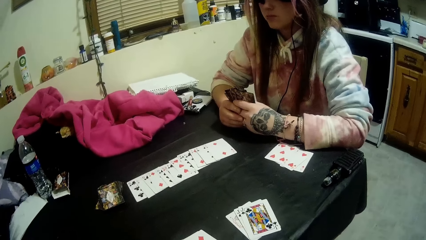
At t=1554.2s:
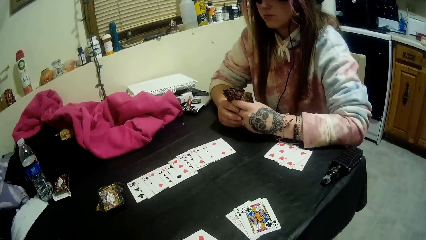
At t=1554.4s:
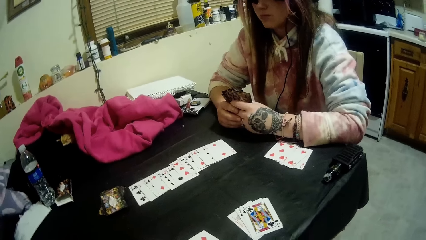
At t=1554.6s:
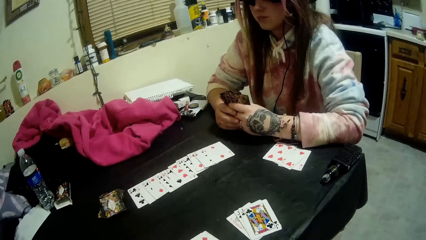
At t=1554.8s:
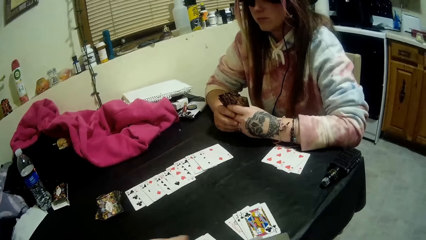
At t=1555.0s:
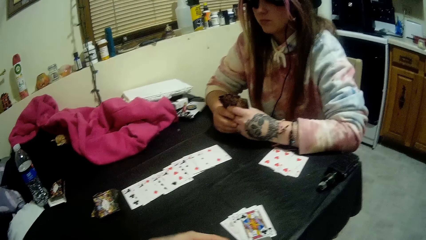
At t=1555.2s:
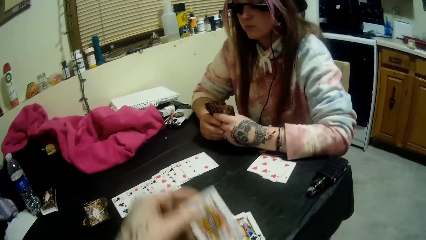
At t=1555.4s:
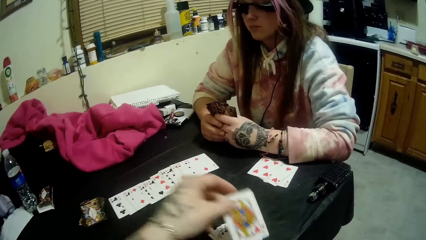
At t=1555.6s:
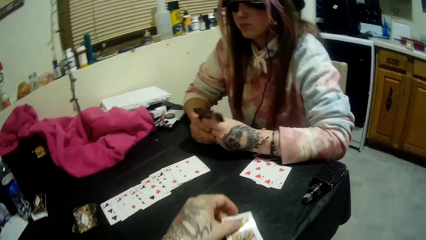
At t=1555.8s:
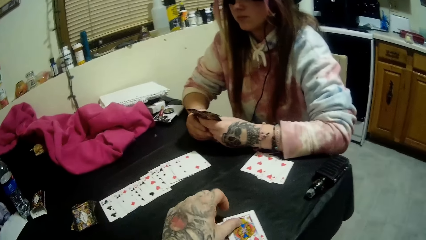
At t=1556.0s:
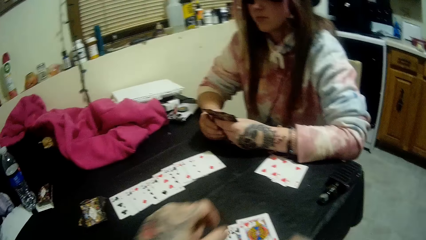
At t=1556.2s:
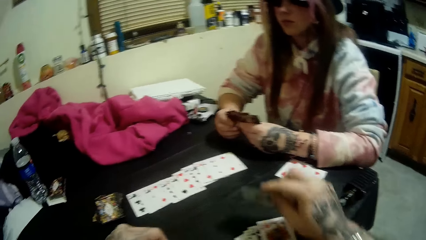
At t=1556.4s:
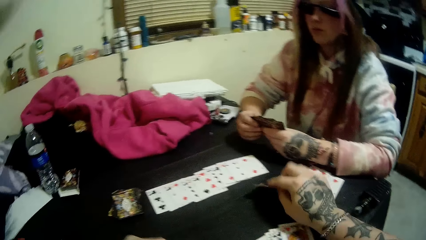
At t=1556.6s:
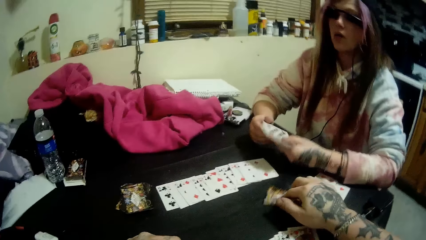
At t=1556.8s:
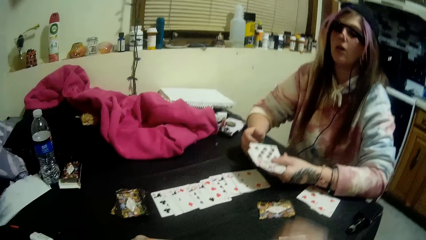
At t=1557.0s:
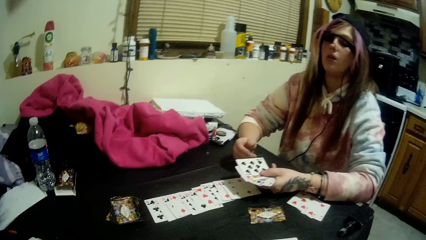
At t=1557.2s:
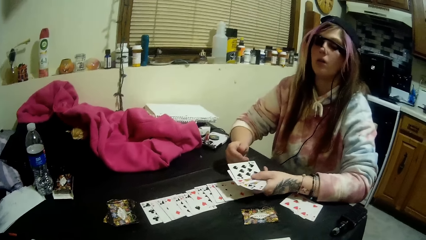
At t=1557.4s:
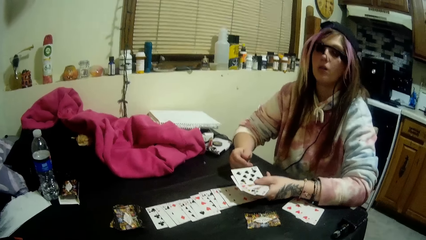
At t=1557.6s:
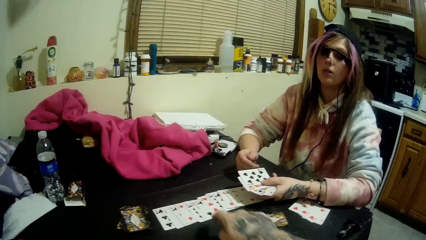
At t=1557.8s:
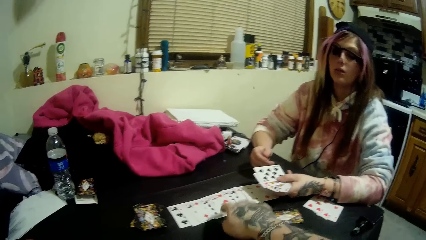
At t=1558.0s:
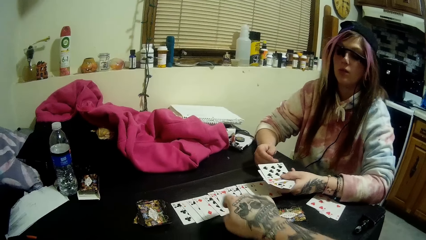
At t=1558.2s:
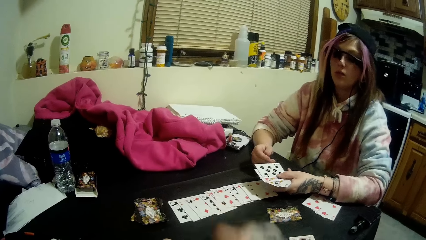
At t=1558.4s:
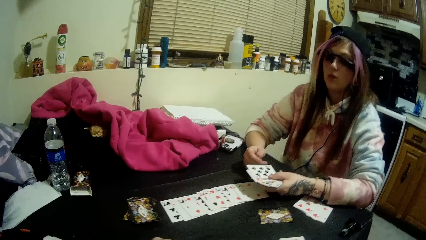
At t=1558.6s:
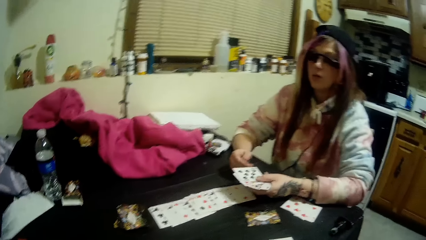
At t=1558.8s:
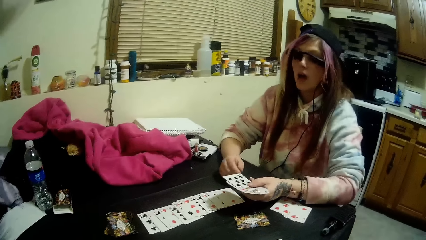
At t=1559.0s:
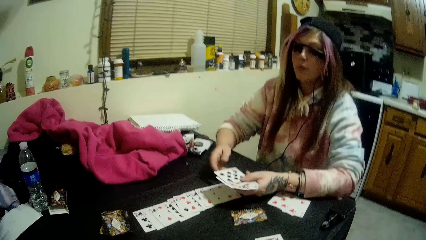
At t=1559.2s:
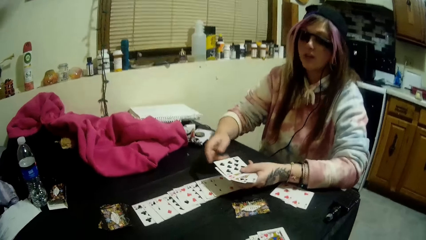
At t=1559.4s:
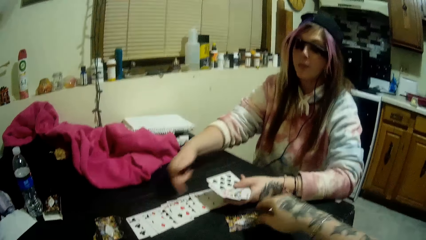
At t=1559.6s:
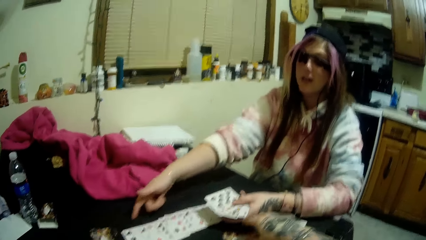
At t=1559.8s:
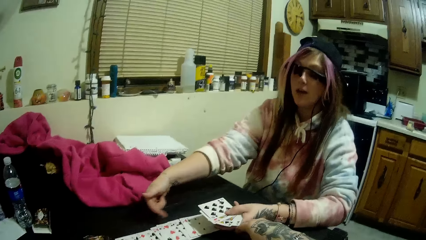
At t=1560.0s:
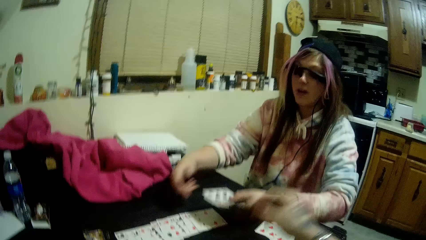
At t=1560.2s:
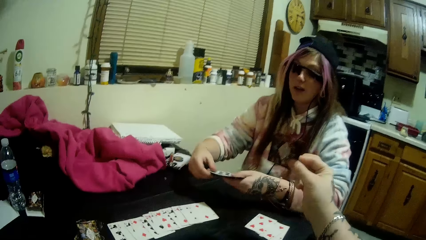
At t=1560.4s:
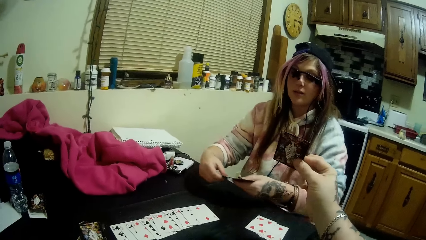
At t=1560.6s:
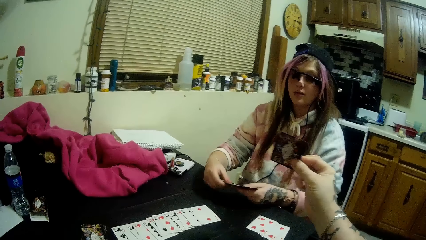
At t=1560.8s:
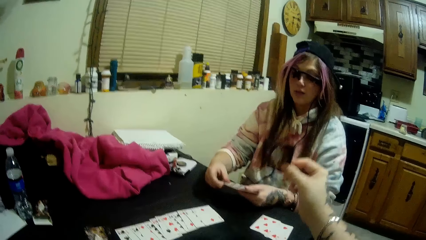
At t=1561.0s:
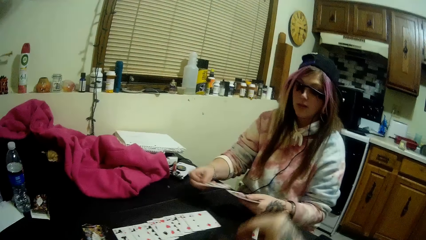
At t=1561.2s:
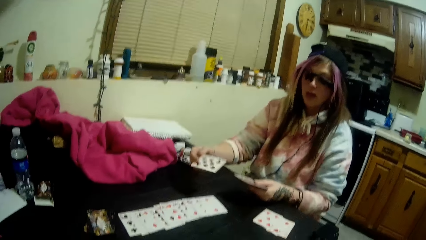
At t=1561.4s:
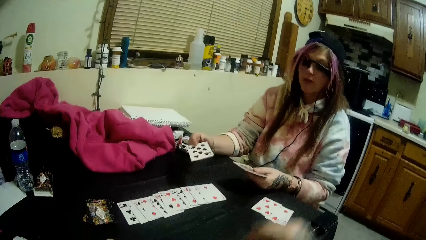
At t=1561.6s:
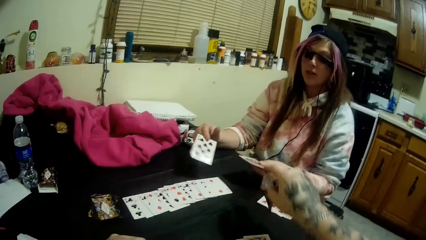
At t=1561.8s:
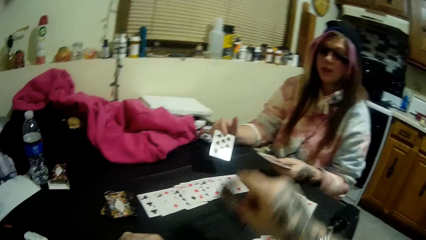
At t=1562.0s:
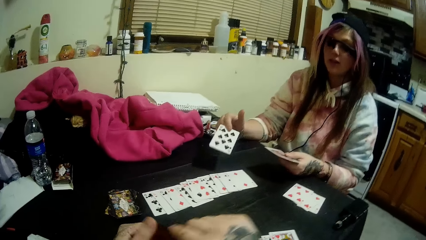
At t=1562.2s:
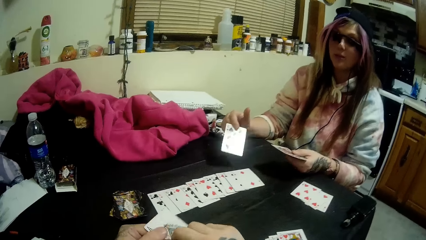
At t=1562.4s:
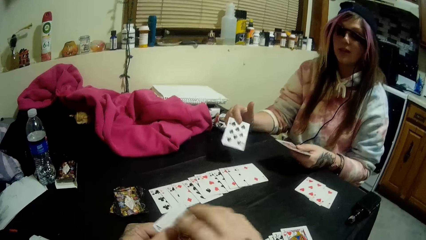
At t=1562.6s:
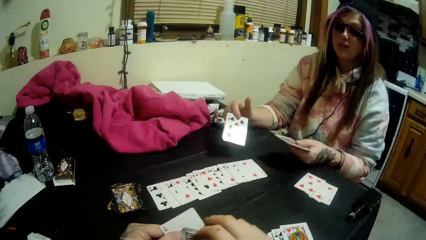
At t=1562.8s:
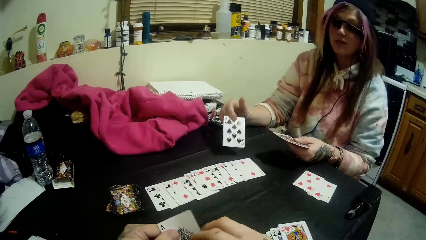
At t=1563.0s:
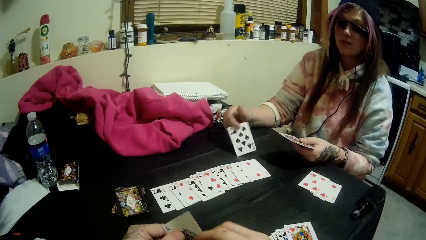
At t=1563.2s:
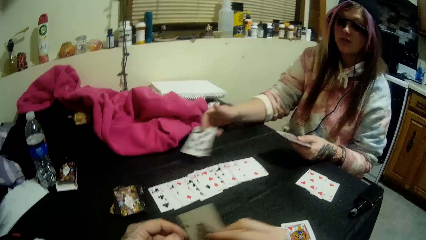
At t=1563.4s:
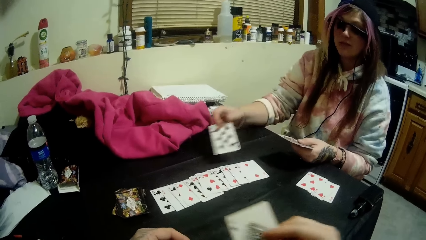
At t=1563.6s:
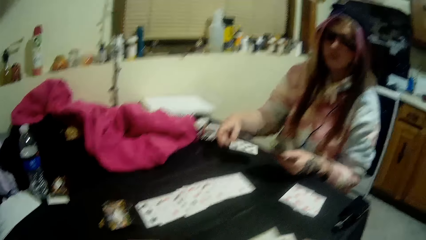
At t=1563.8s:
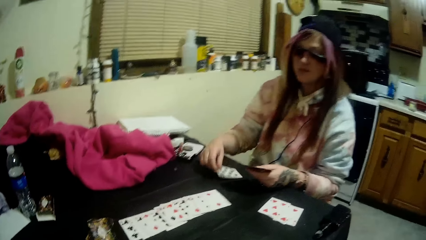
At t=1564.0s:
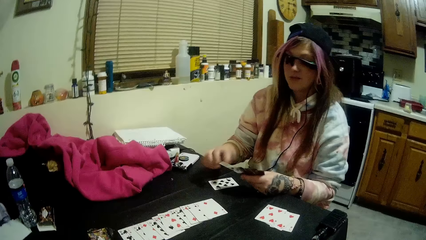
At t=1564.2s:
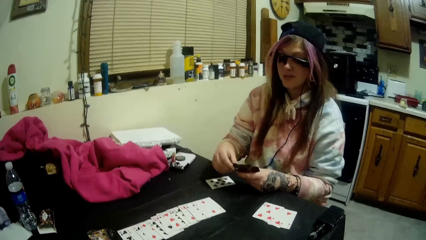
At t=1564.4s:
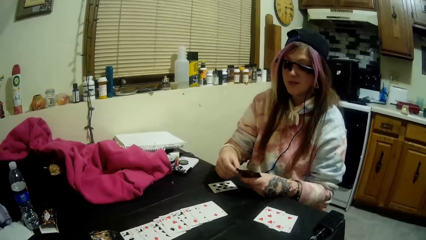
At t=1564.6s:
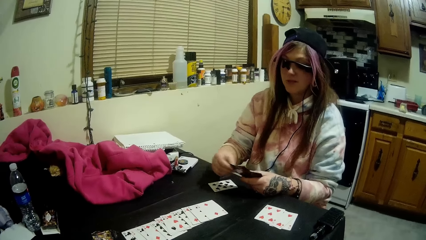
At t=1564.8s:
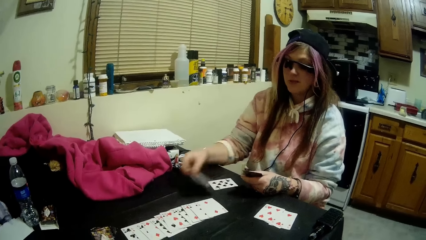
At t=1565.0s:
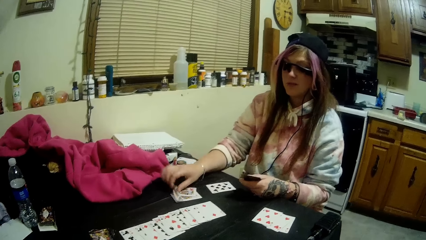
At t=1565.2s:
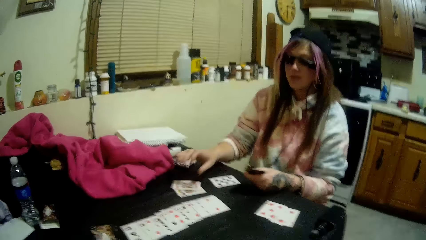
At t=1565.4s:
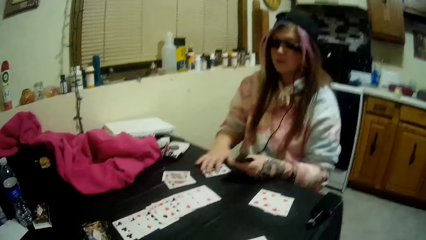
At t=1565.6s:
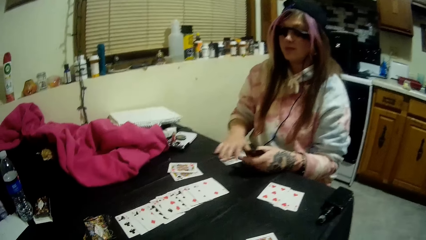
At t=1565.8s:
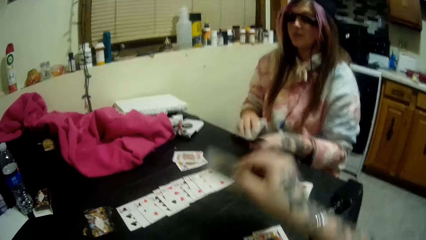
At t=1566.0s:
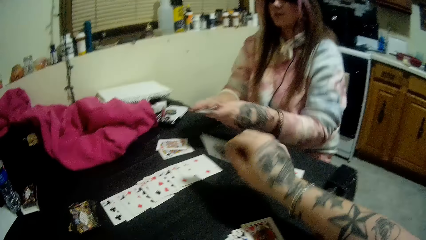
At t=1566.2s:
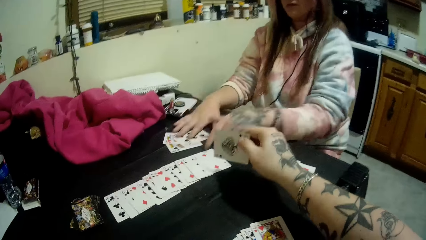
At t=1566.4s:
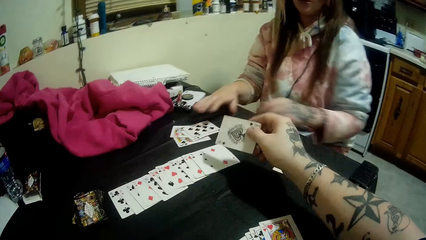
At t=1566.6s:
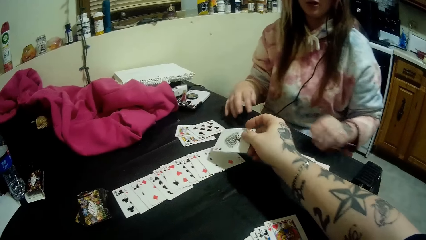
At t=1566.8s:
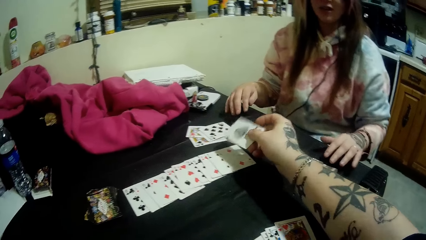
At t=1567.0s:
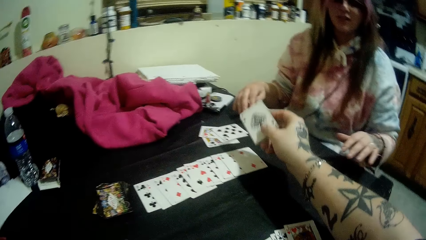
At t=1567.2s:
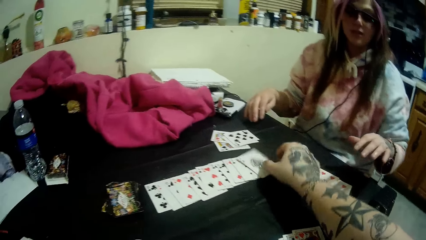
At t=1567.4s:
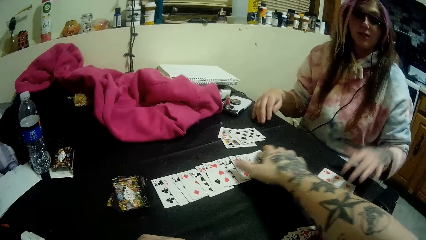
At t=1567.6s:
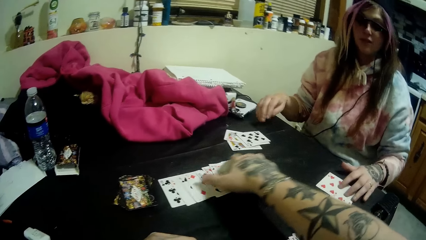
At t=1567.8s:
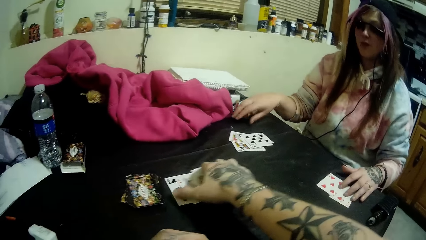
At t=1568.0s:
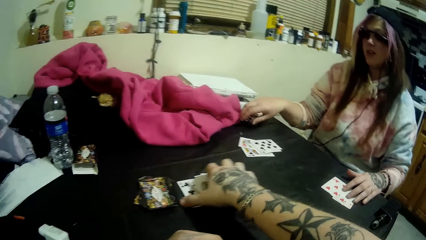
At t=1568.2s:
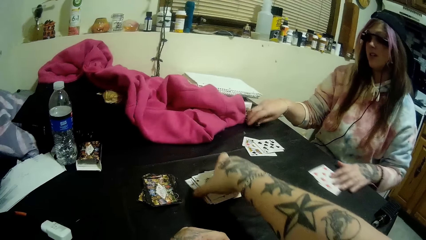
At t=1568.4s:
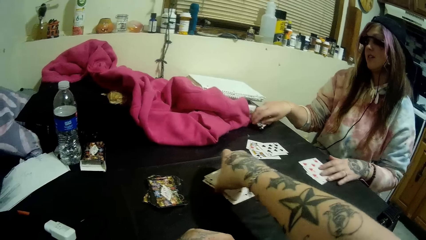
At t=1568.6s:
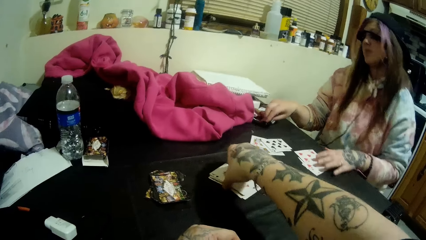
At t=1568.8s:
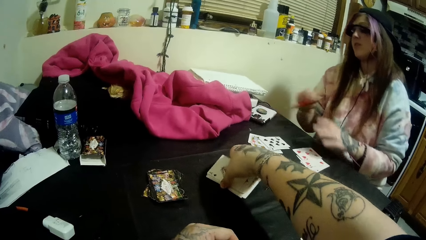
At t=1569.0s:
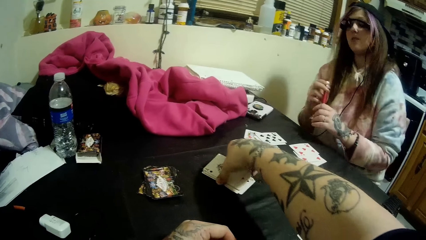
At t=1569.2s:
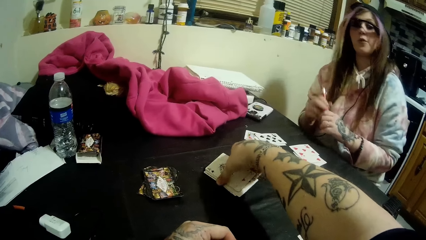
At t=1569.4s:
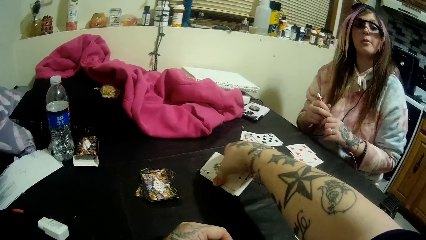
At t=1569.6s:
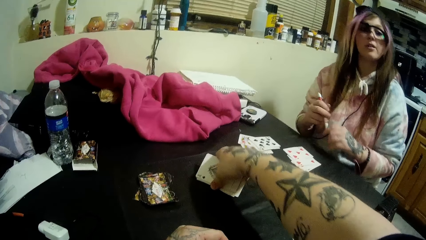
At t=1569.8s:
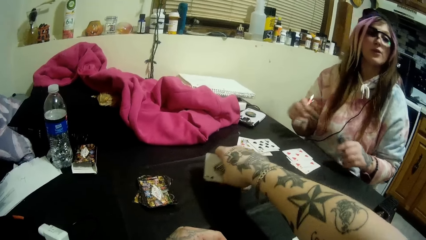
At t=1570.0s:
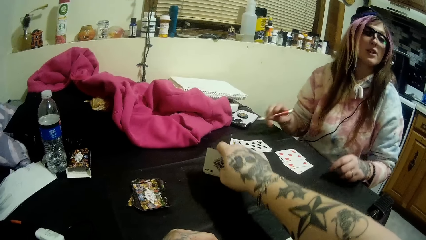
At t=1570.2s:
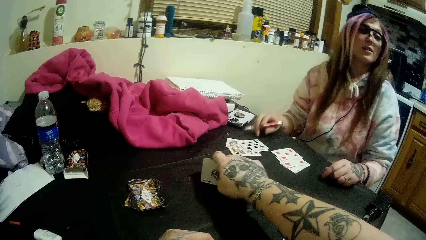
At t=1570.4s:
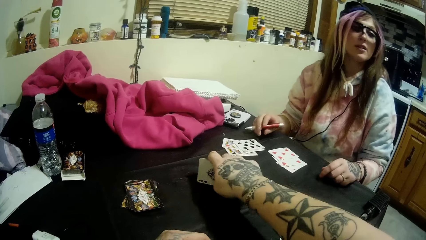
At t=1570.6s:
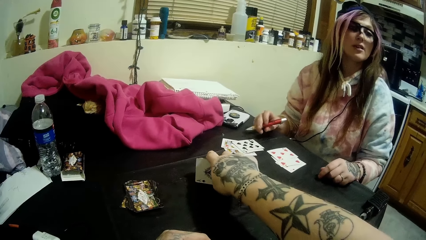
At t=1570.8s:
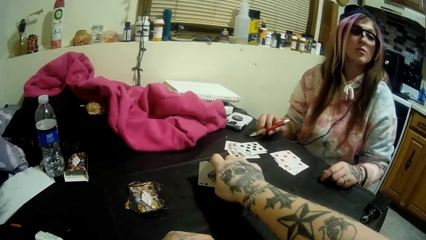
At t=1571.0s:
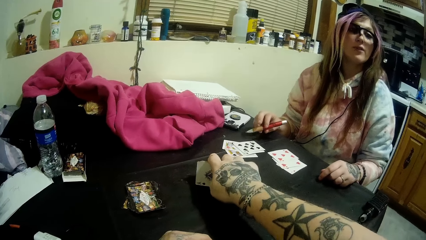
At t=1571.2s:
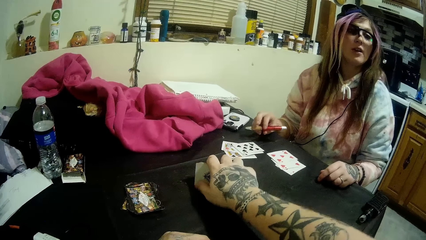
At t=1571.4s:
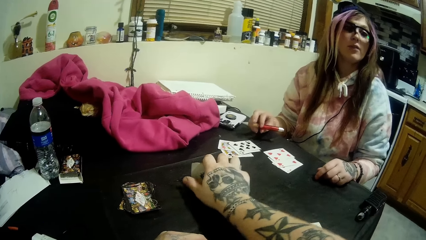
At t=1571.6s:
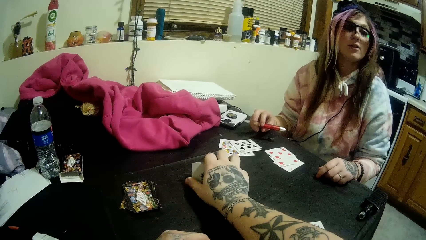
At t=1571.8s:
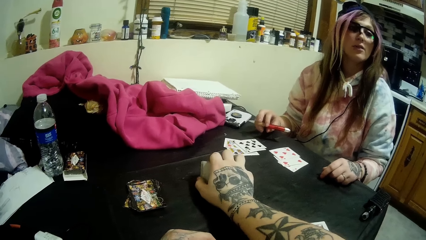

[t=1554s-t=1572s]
The camera wearer drops a card on the set of cards on the table with his left hand. He drops another card on the table with his right hand. He taps on the pile of cards with his right hand and points at the cards on the table. The woman stretches her right hand towards the pile of cards and points at the cards on the table. The camera wearer picks up the other dropped card from the top of the table. He shows the woman a card. The woman shows a card to the camera wearer. The camera wearer puts the card on the set of cards on the table with his right hand. The woman puts a card down, puts the cards down and gathers the playing cards with both hands. The camera wearer puts a card on the table. He gathers the pile of cards with his right hand. The woman picks up the pen from the top of the table with her right hand. She talks to the camera wearer.
